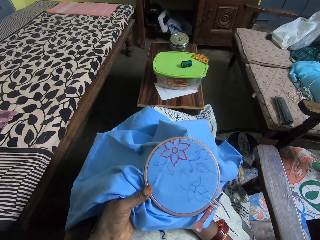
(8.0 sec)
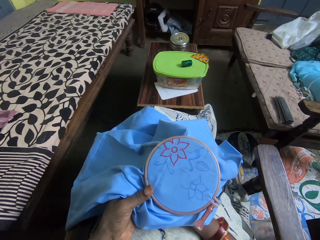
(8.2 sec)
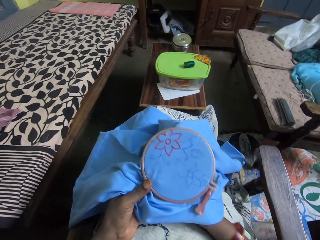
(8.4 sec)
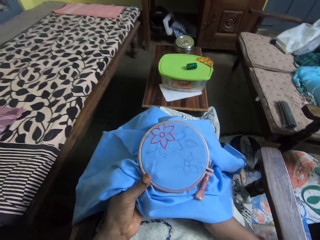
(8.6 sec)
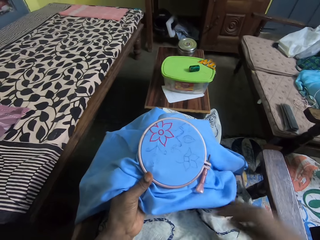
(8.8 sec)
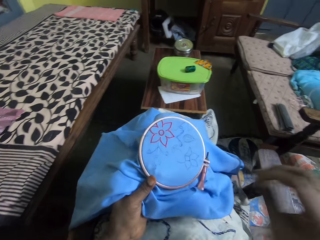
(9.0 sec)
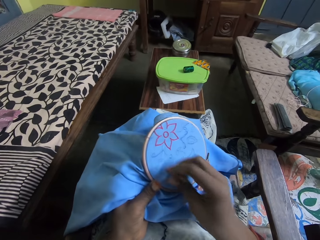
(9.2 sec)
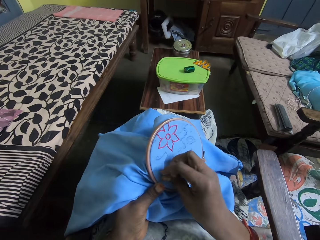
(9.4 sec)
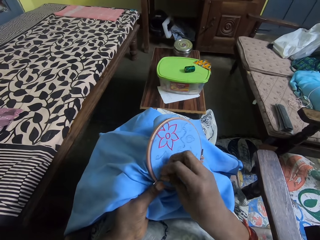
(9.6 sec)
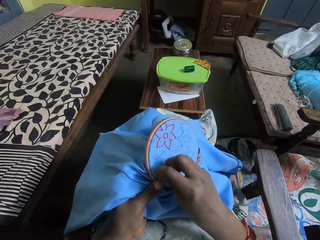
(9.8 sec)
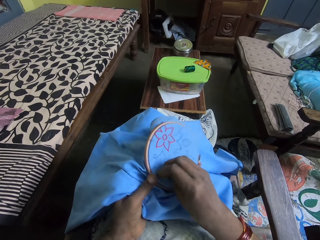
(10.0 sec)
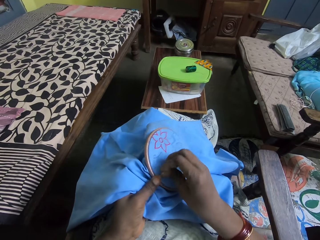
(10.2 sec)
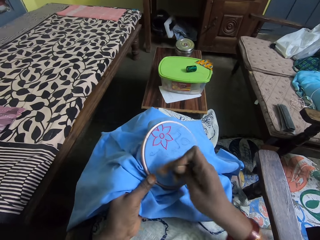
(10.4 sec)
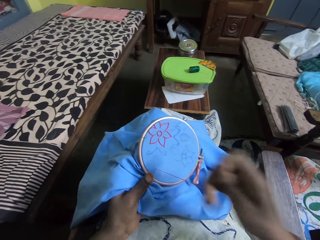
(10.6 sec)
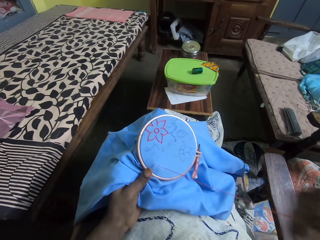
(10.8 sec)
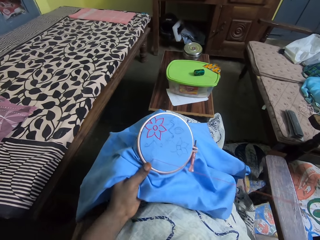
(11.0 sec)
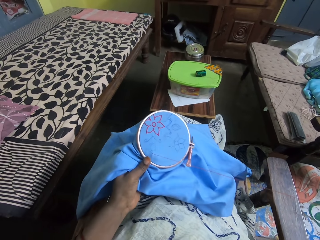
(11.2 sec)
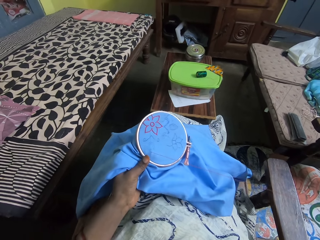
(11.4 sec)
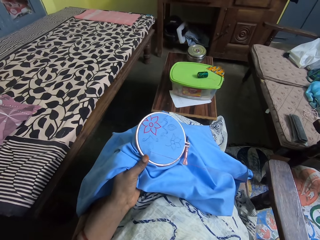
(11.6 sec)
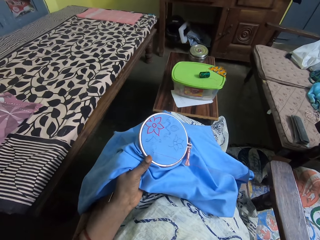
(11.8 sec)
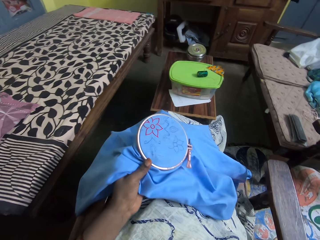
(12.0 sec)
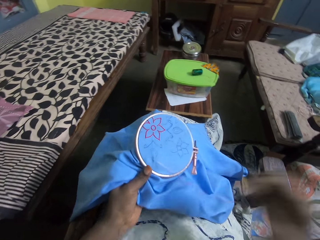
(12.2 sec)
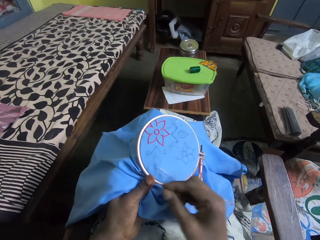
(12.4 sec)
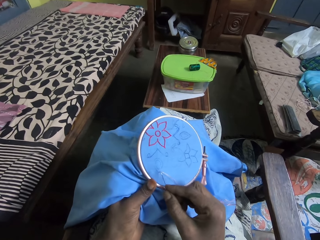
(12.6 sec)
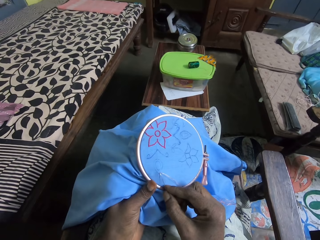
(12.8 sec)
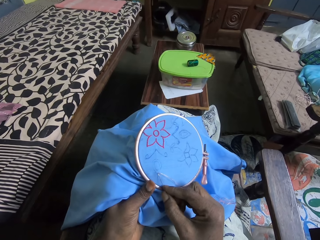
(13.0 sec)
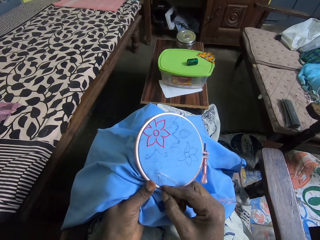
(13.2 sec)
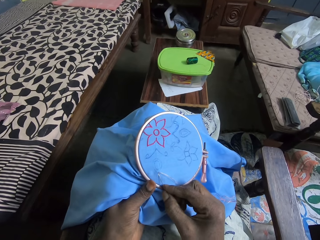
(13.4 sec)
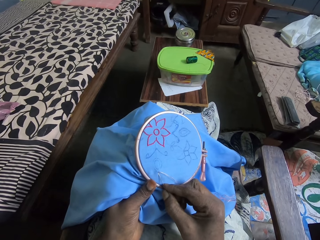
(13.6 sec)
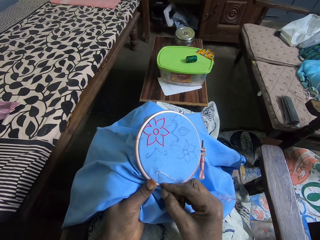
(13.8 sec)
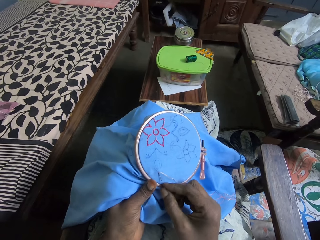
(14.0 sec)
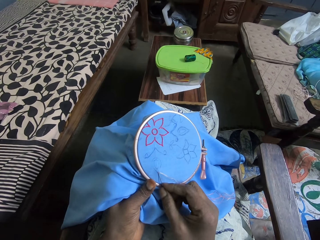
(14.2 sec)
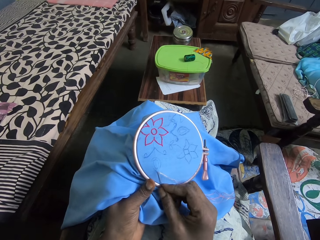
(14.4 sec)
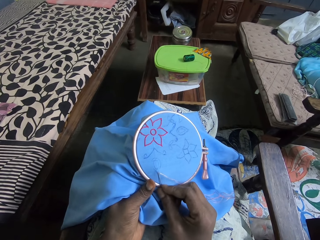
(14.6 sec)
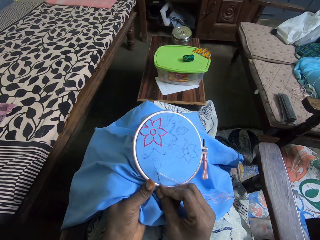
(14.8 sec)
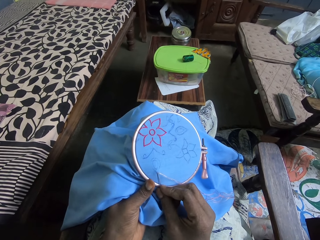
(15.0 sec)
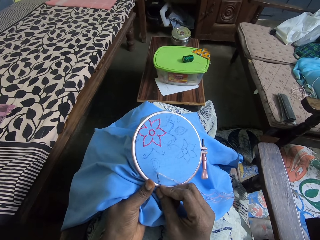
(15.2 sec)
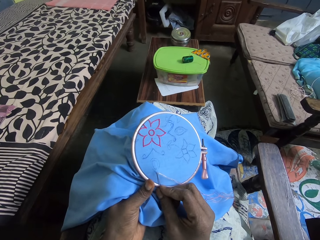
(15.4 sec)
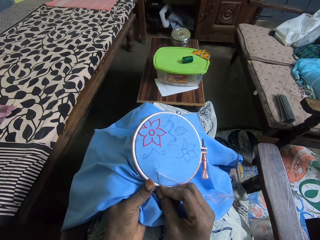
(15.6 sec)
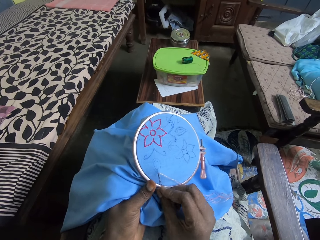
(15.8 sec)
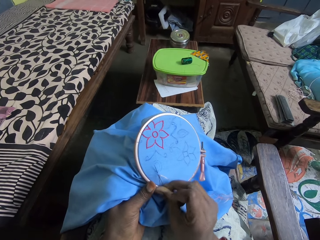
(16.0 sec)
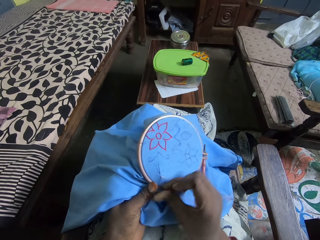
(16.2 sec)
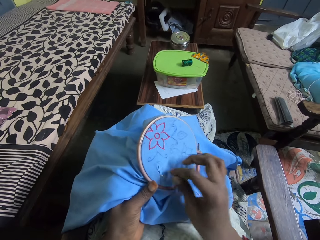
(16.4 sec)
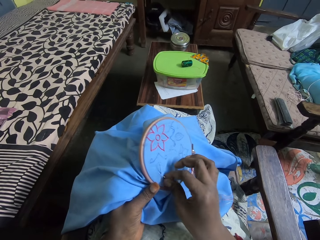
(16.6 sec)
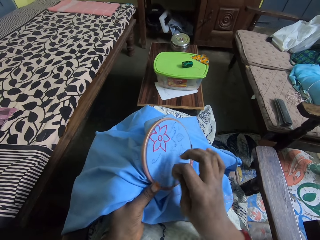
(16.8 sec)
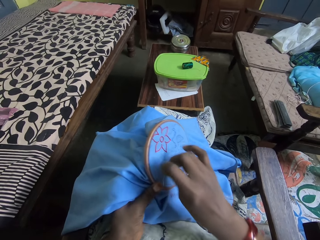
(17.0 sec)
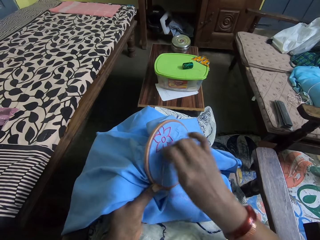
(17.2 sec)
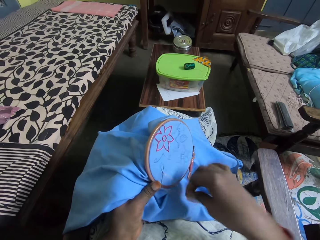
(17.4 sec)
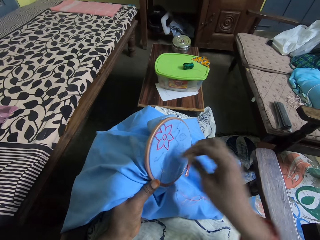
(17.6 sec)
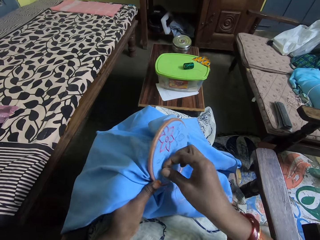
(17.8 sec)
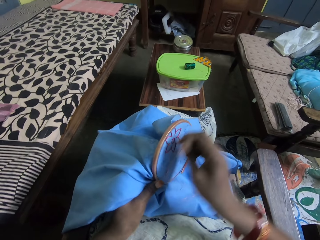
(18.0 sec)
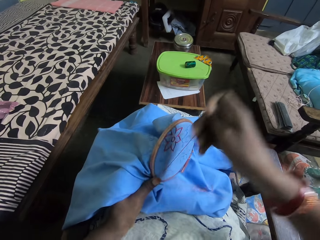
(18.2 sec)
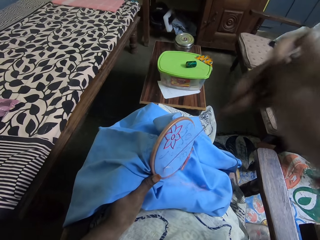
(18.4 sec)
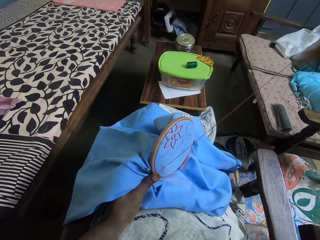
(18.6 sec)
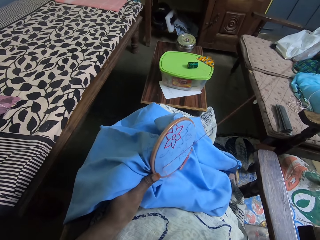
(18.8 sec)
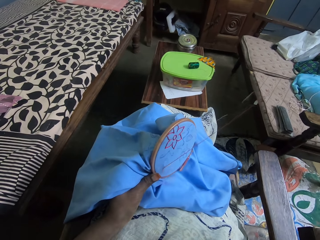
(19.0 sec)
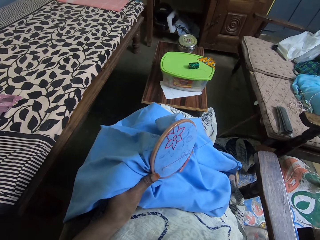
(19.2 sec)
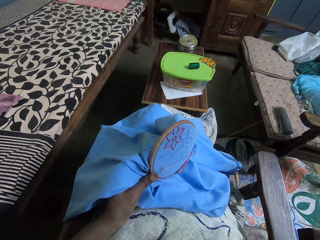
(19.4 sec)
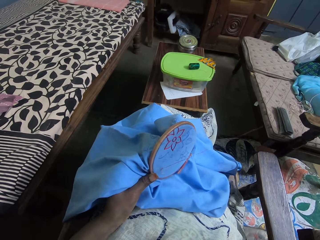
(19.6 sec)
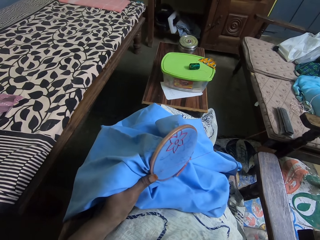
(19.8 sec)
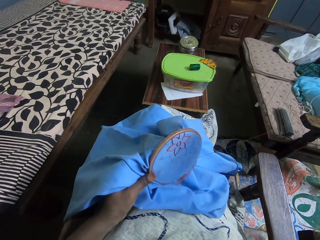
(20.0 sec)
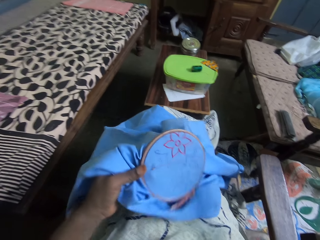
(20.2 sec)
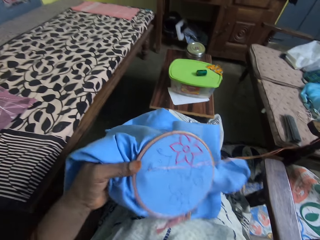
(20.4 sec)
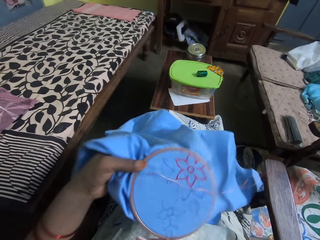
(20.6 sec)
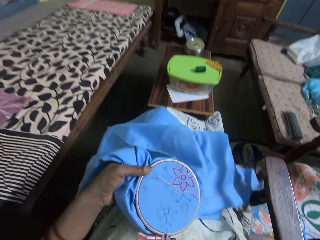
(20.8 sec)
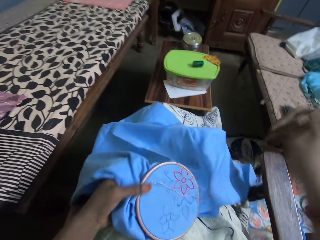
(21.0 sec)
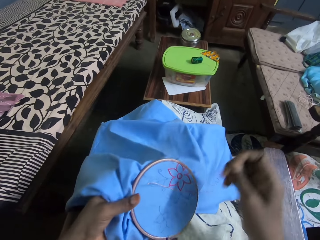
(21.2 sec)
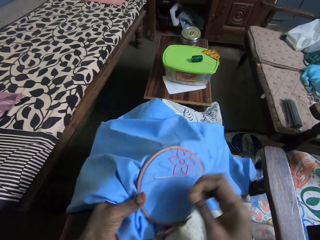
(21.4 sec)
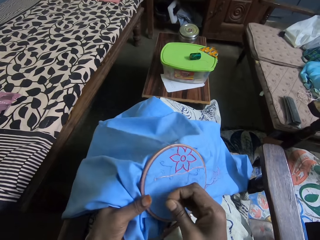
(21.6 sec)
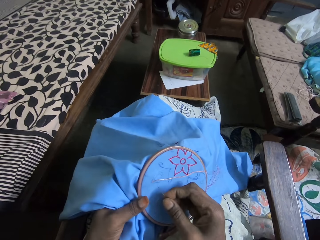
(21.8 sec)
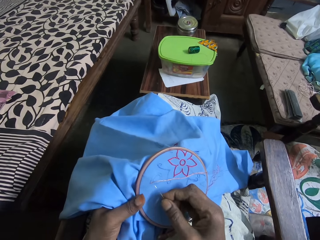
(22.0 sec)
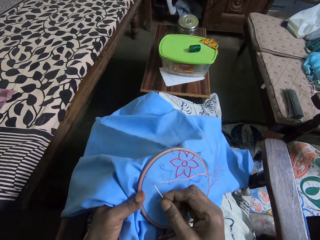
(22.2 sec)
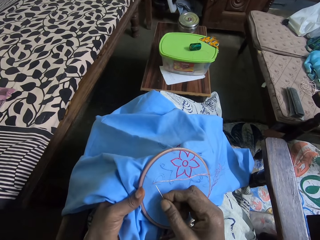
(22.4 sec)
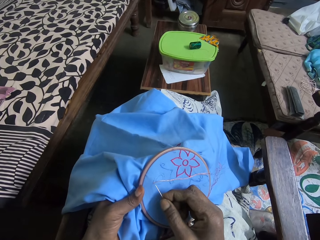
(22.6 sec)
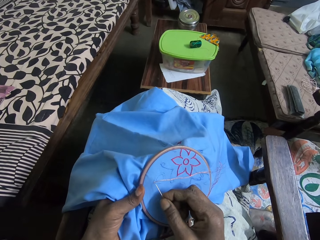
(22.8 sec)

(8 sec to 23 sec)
The camera wearer pulls the needle with thread with her right hand. She sews the flower on the piece of material in her left hand with the needle and thread in her right hand. She puts the thread across the needle and pulls the needle.

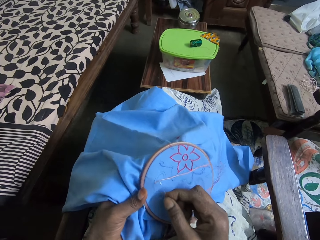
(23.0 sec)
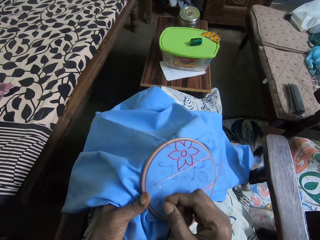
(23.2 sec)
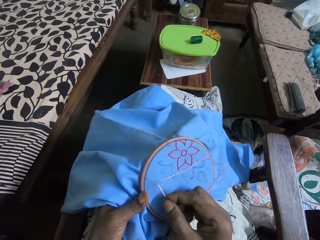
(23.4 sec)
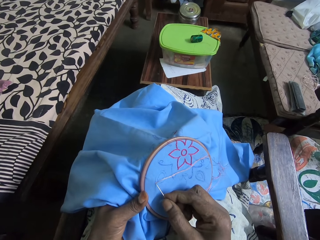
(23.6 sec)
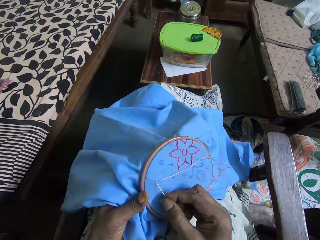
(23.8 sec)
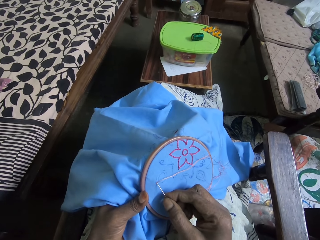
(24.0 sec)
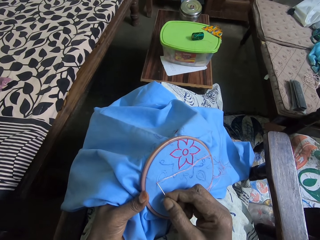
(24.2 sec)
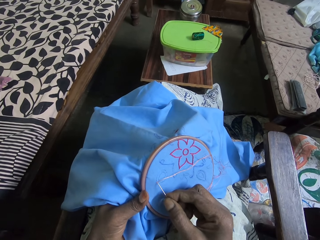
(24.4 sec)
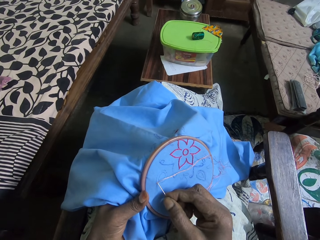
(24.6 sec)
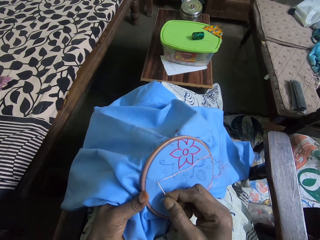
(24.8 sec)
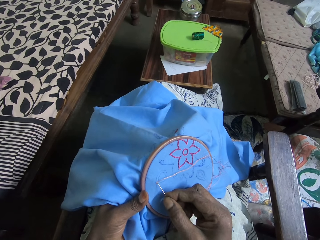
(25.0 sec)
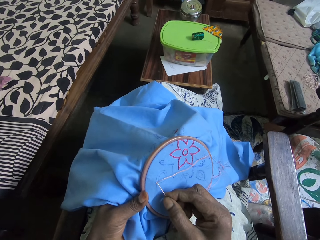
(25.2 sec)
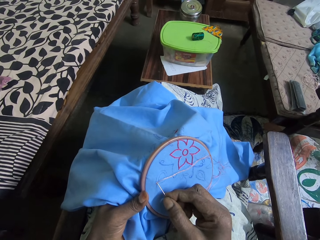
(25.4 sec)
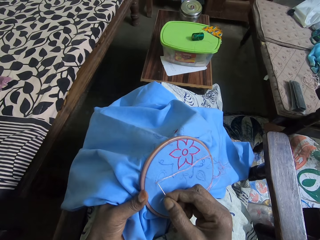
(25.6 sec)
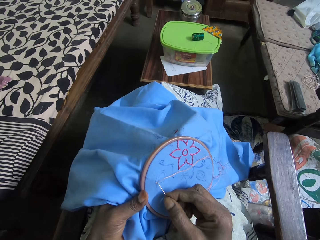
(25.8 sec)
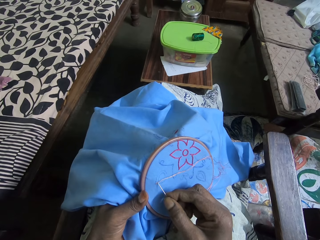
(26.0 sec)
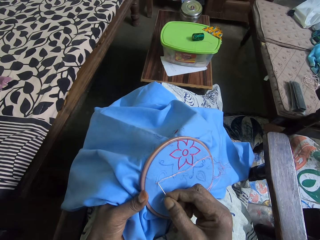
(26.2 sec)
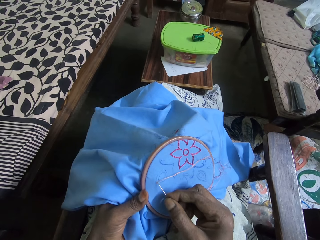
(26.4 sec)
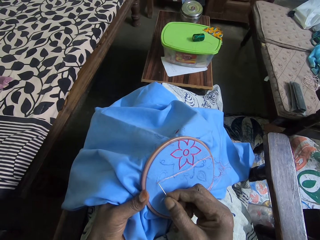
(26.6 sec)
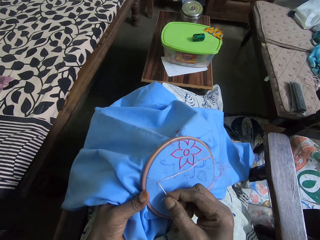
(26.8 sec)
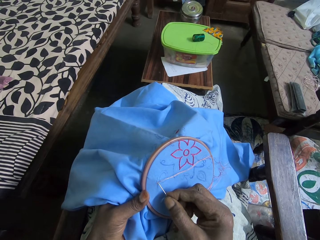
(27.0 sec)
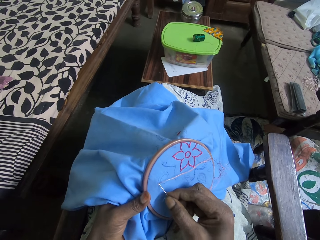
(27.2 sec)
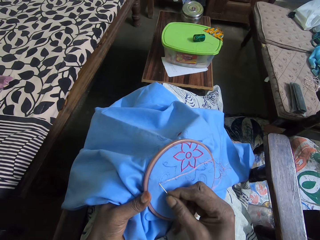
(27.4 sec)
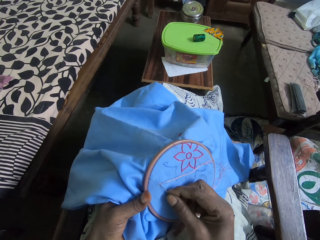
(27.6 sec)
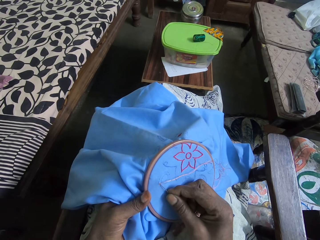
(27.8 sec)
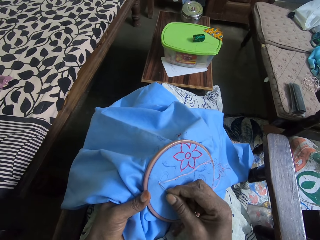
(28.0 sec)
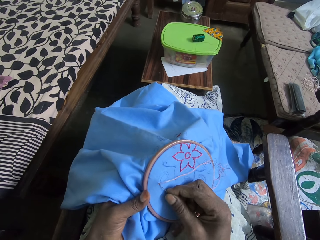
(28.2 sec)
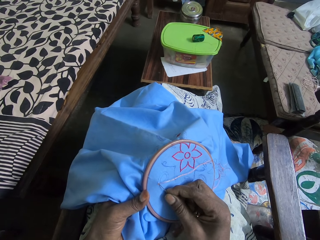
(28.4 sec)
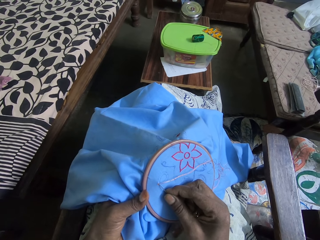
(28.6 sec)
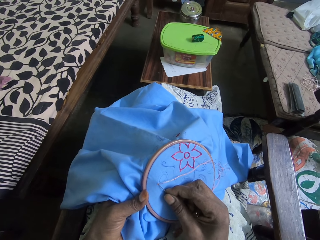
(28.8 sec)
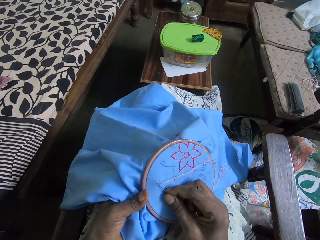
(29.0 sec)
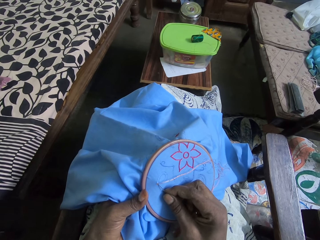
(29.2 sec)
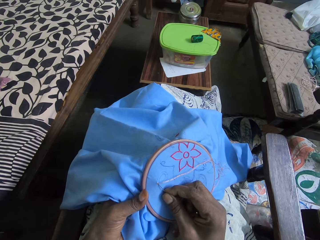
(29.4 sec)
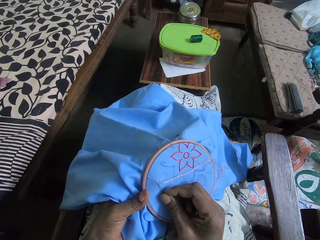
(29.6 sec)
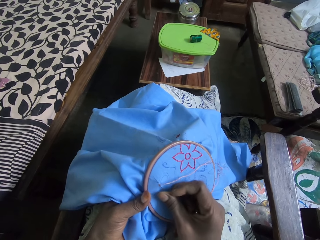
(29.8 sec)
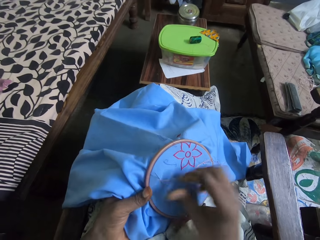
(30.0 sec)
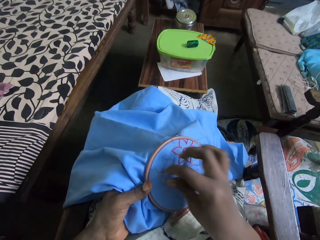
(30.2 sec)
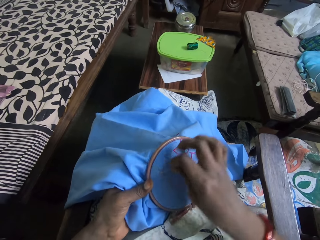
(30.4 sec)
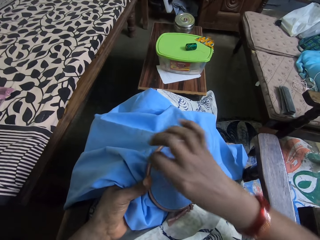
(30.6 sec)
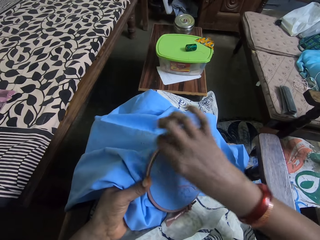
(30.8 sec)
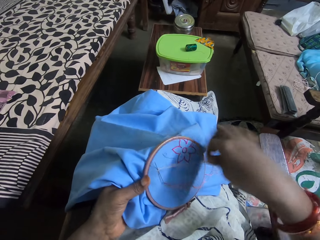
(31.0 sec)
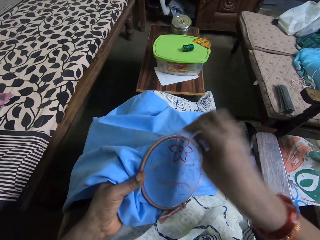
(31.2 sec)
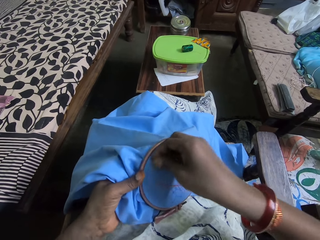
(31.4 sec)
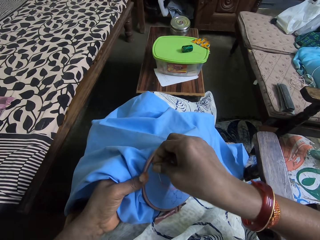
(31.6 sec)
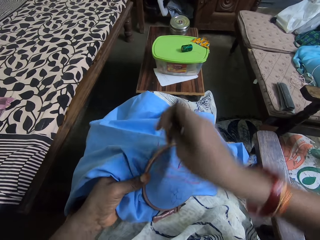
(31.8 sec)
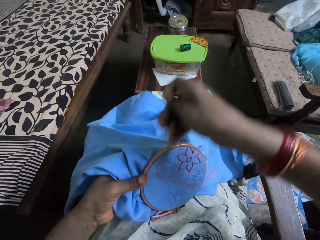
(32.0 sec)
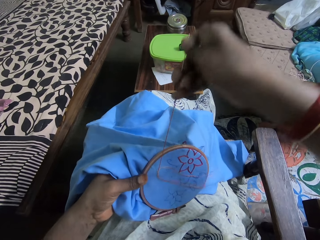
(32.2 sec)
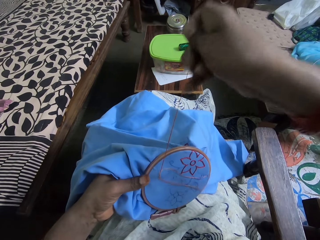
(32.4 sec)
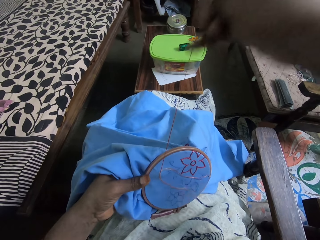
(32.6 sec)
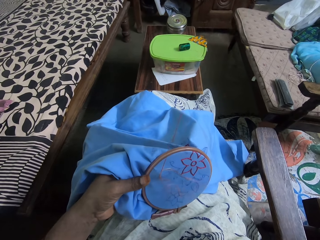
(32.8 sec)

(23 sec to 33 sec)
The camera wearer sews a flower on the cloth. They put thread across a needle and pull the needle.
